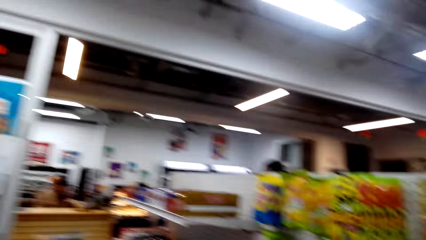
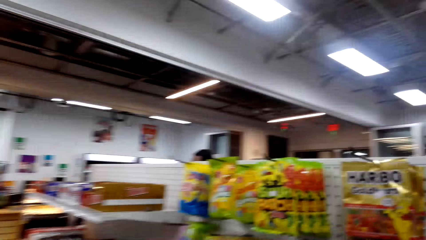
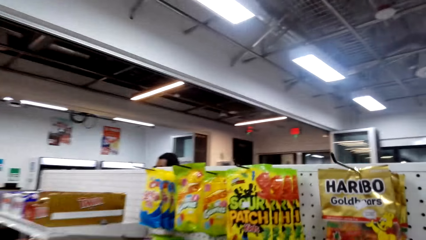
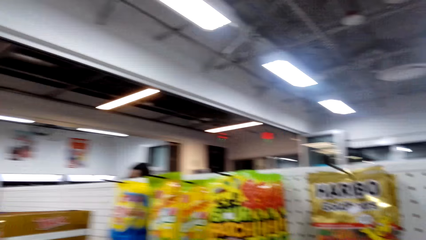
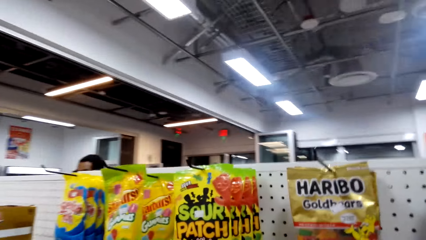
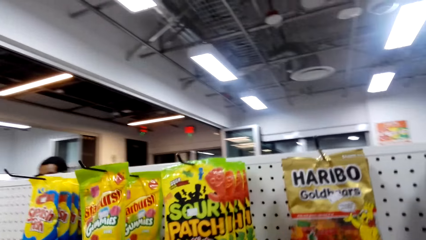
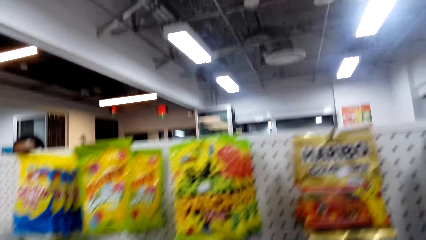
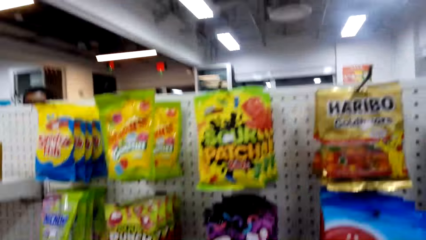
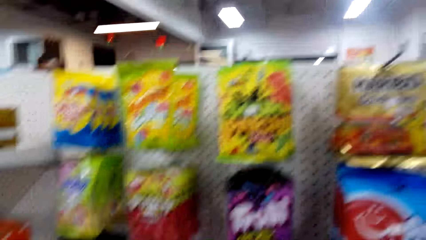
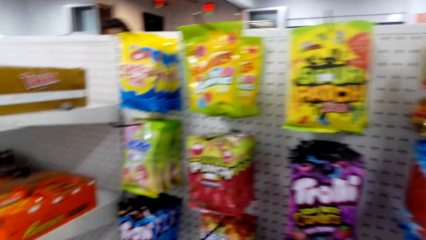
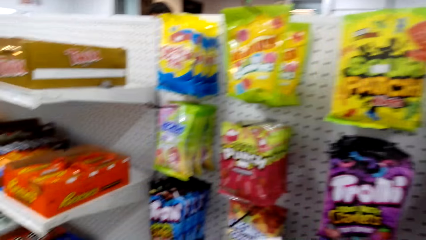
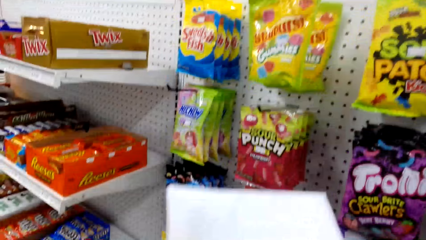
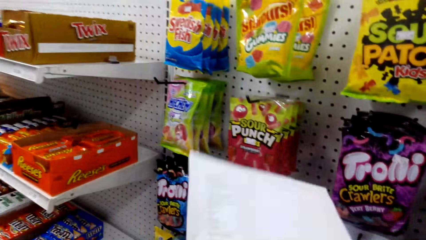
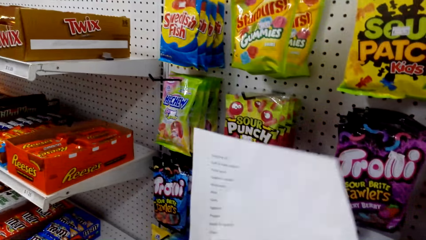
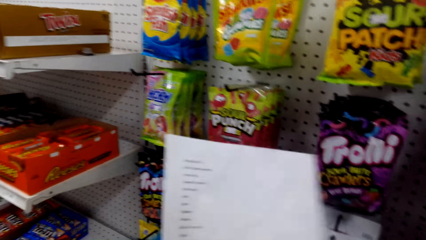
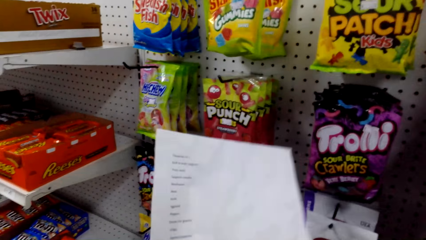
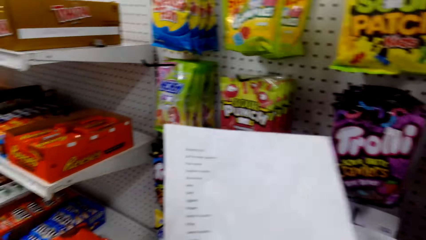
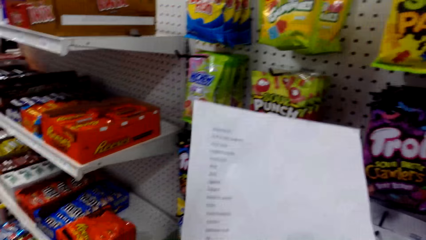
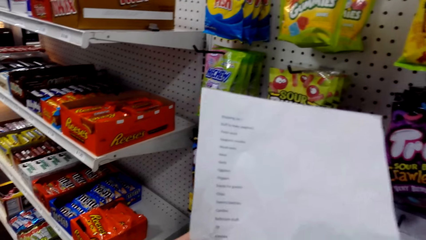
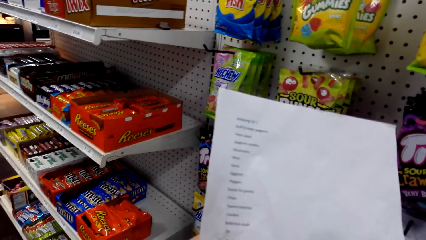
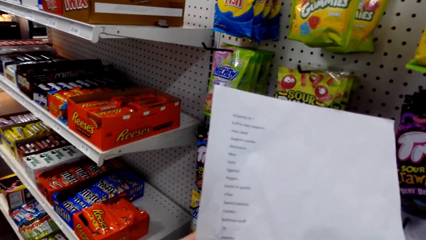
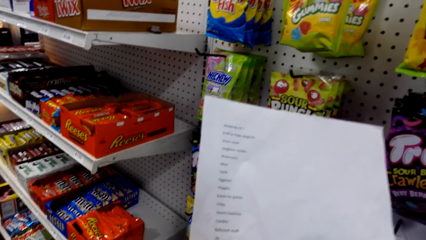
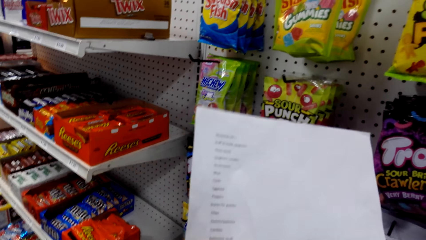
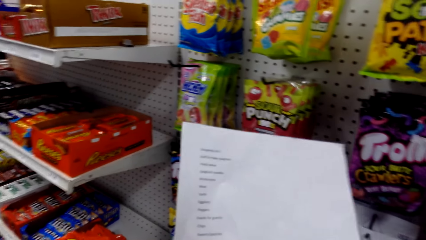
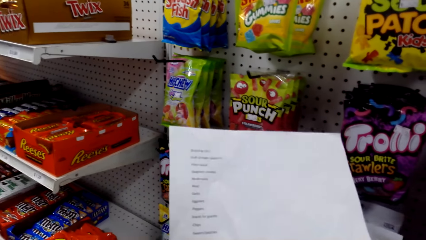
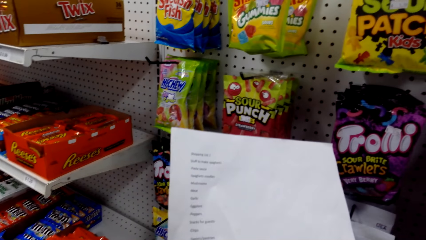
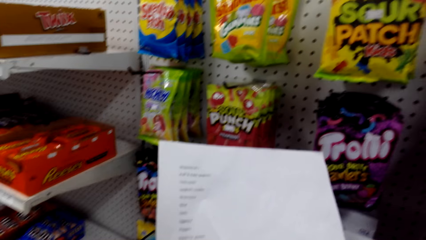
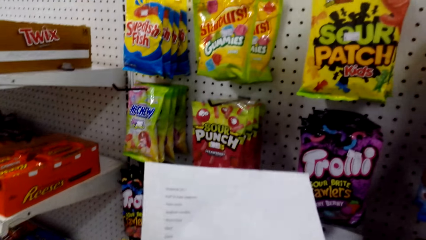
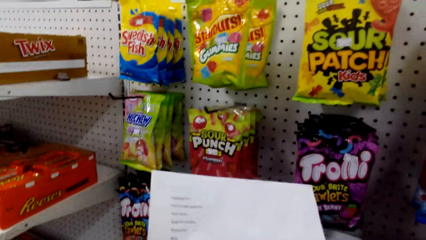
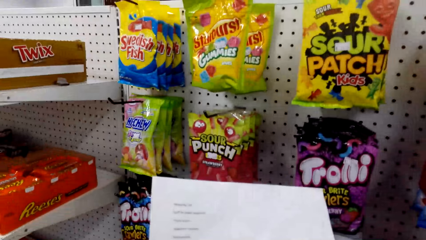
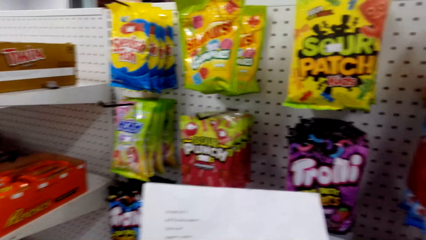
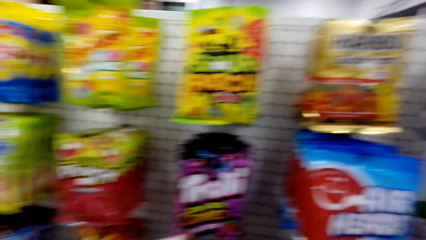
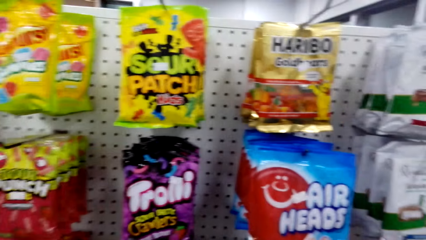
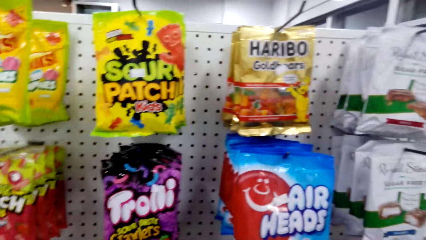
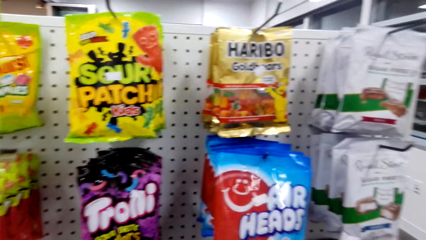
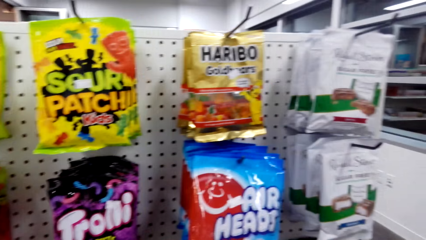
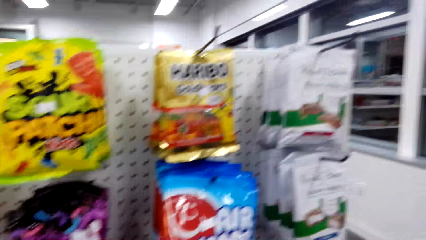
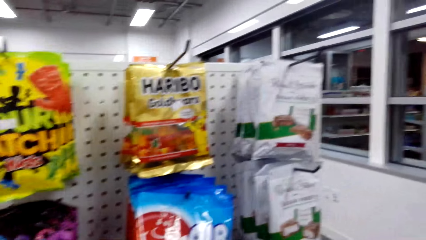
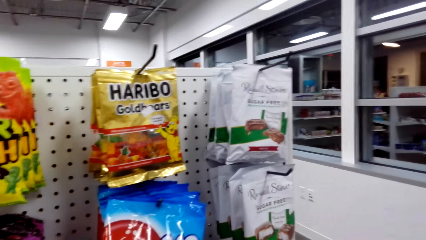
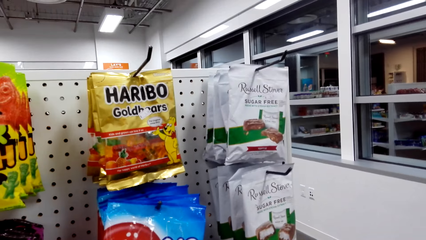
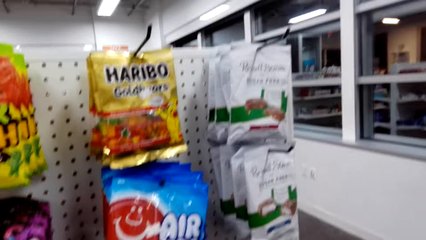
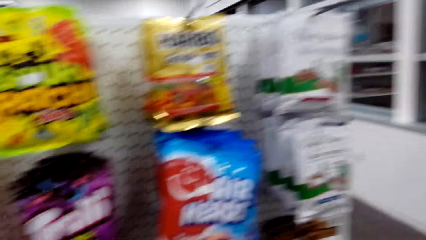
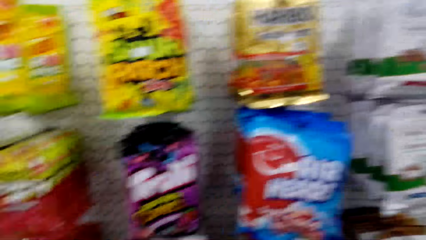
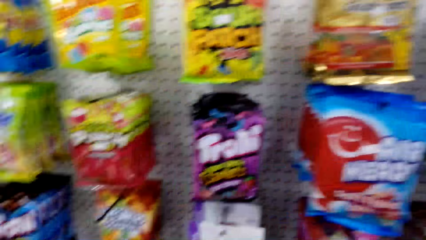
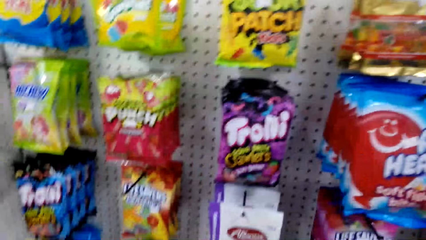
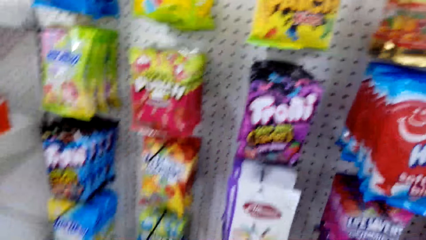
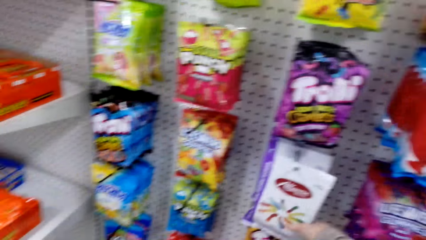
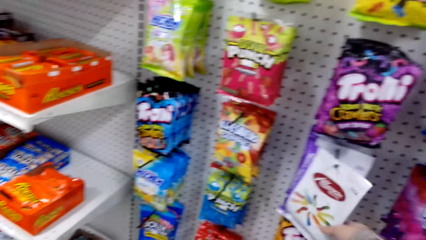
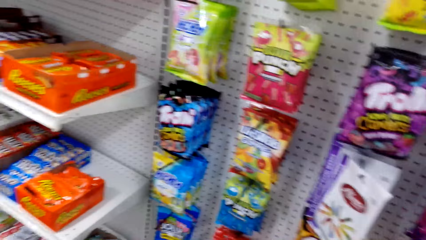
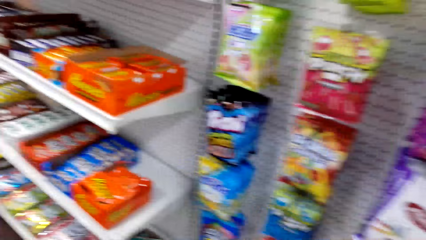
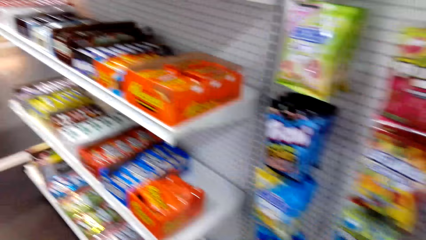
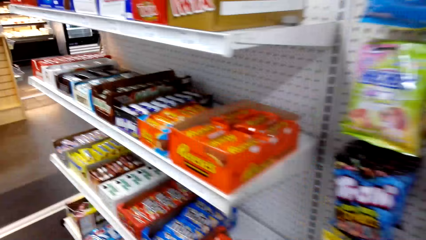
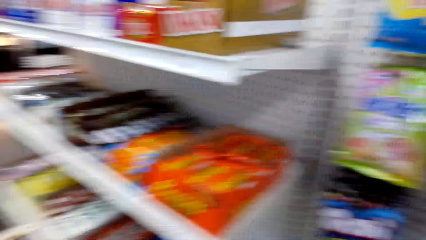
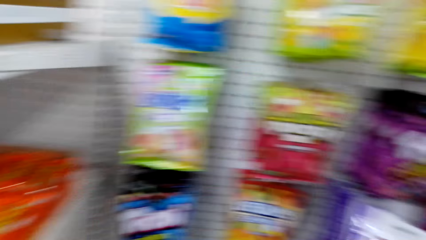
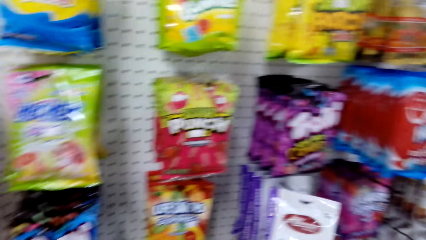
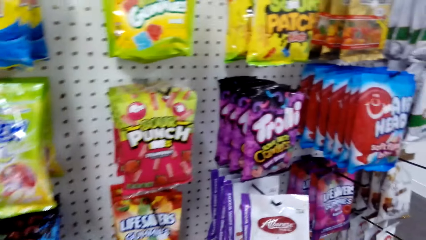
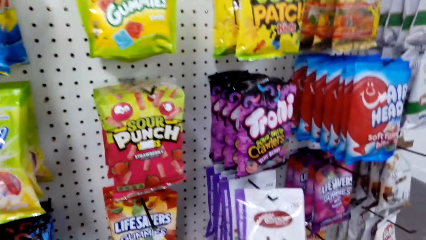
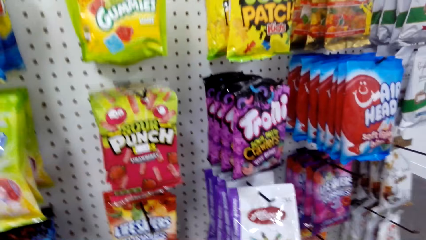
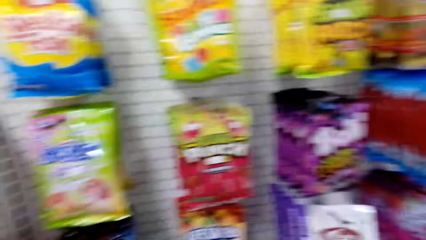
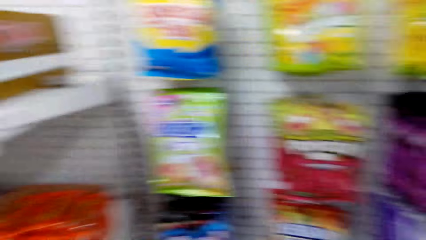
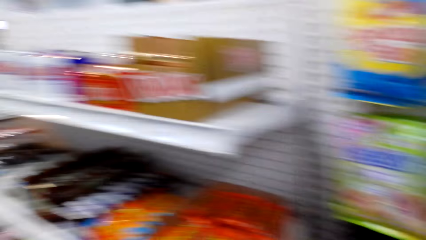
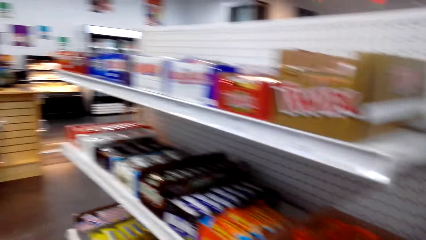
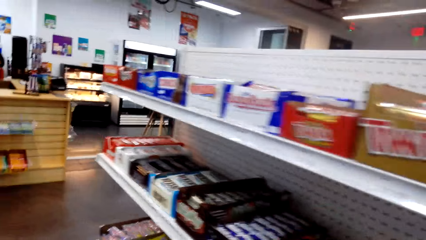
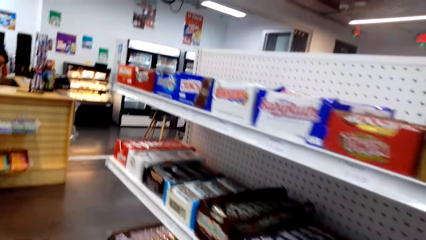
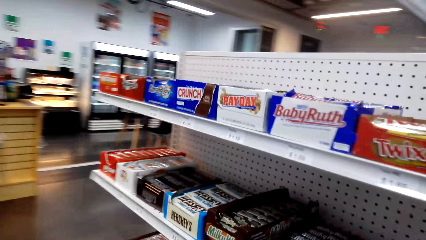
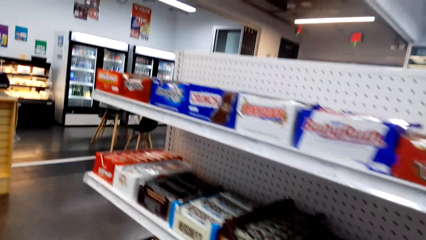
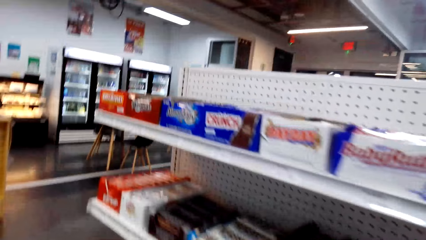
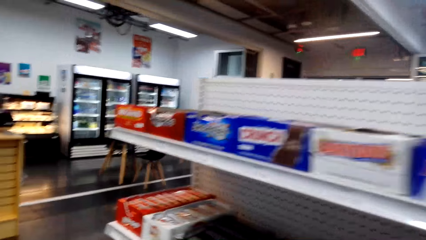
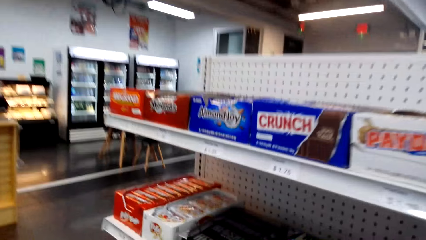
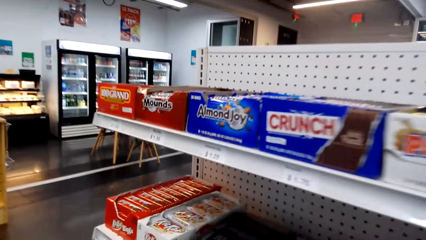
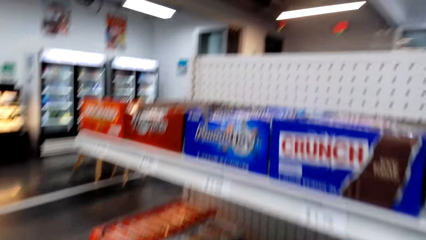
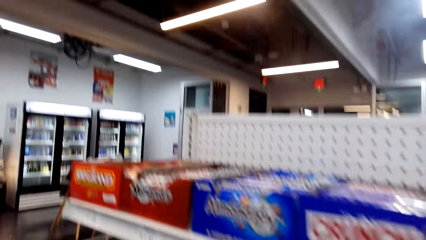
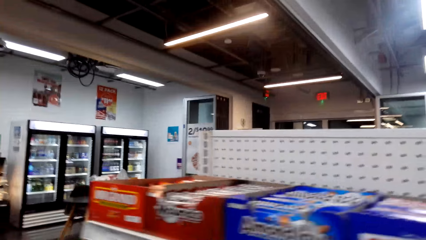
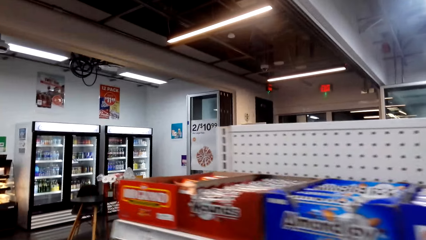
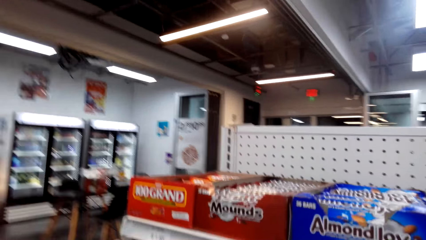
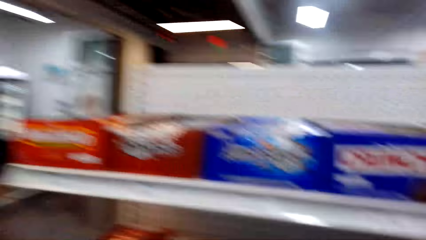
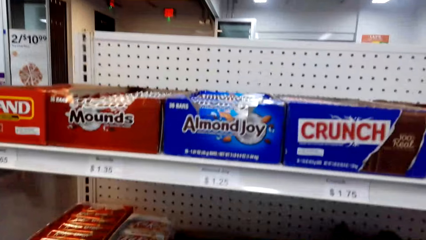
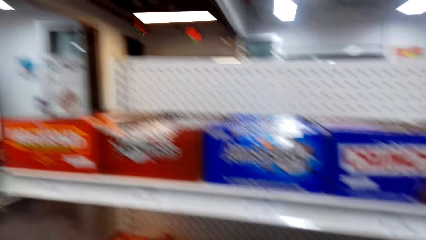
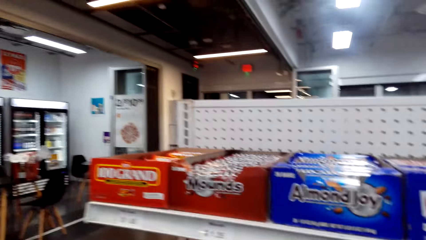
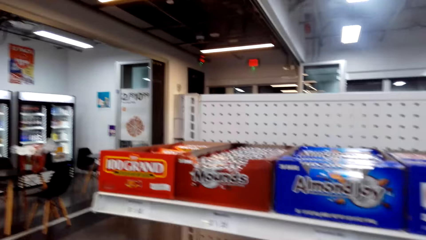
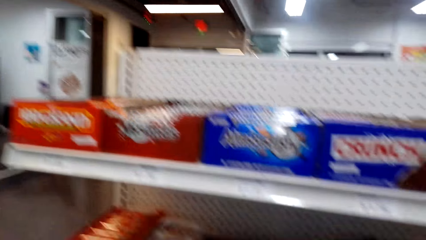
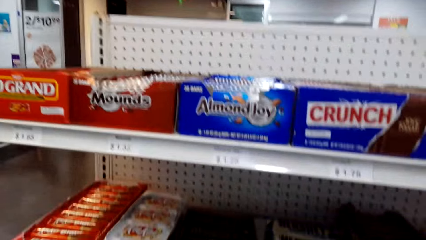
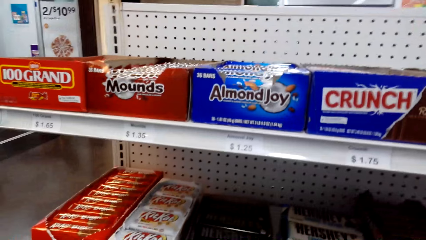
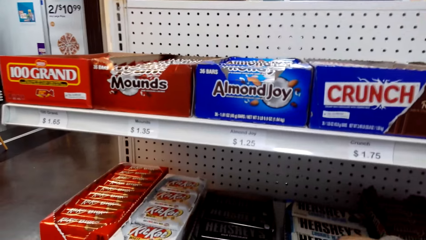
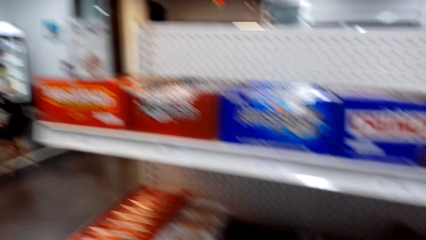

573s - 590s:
The camera wearer reads the shopping list. They look at the products on the shelf.
